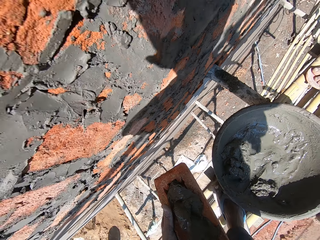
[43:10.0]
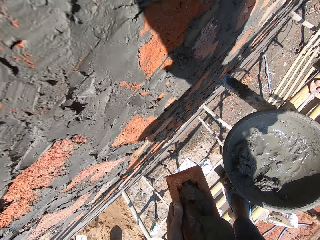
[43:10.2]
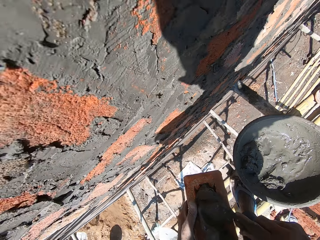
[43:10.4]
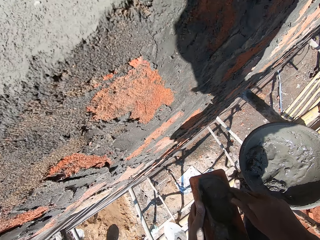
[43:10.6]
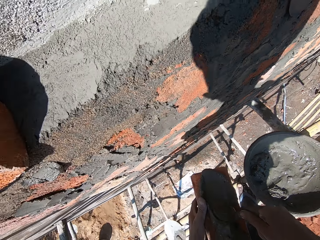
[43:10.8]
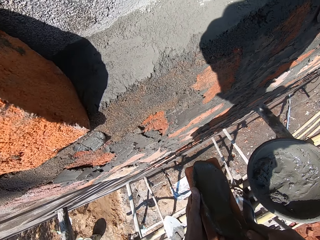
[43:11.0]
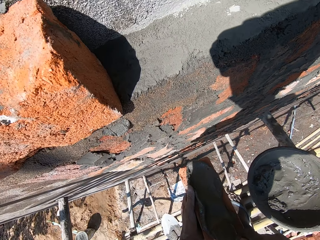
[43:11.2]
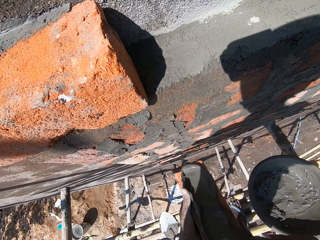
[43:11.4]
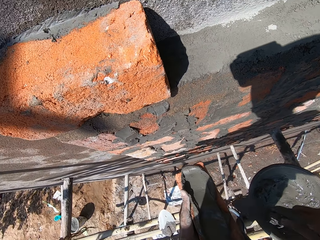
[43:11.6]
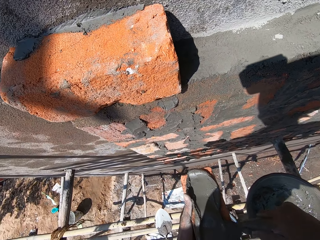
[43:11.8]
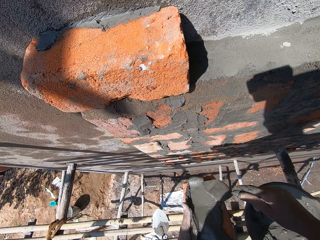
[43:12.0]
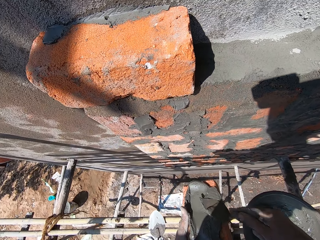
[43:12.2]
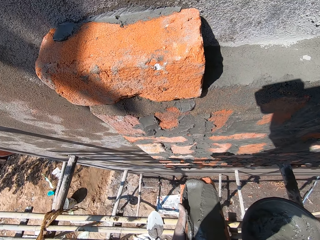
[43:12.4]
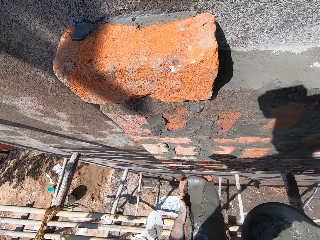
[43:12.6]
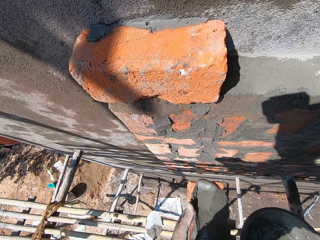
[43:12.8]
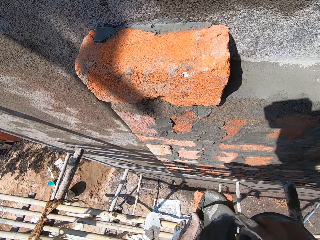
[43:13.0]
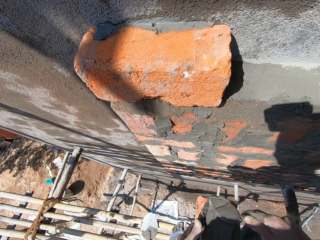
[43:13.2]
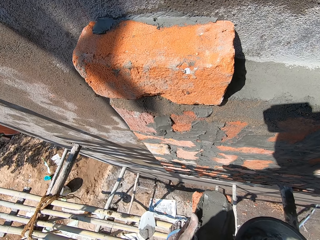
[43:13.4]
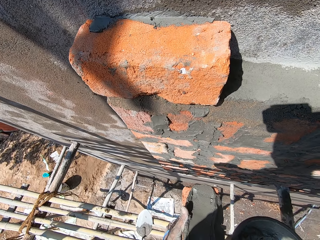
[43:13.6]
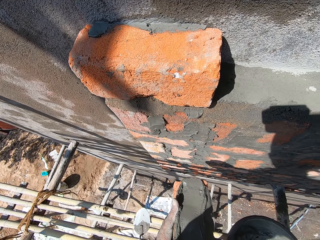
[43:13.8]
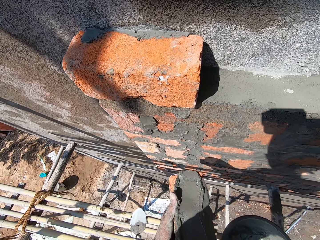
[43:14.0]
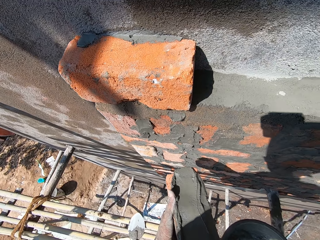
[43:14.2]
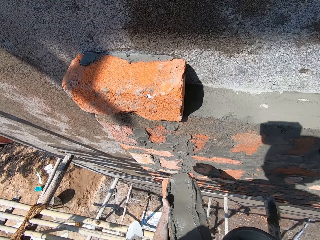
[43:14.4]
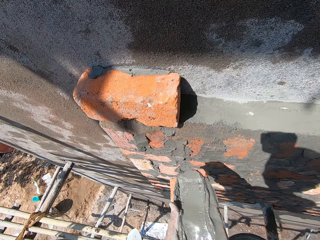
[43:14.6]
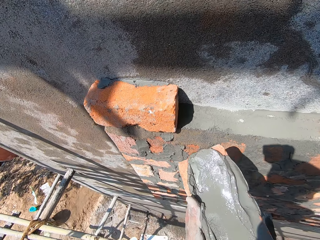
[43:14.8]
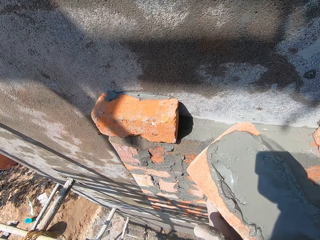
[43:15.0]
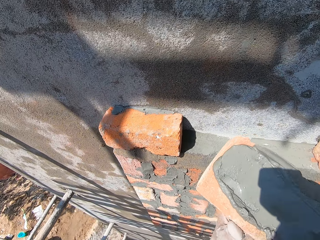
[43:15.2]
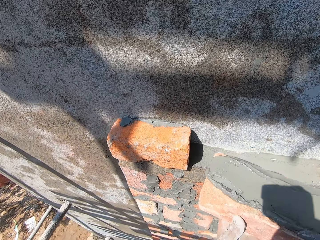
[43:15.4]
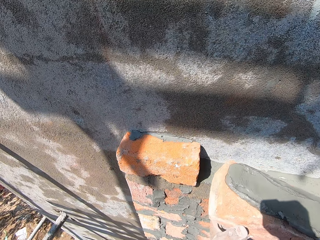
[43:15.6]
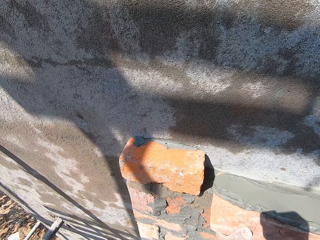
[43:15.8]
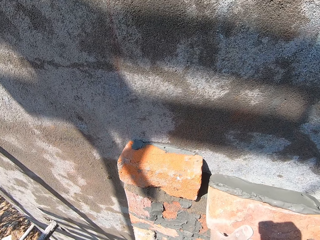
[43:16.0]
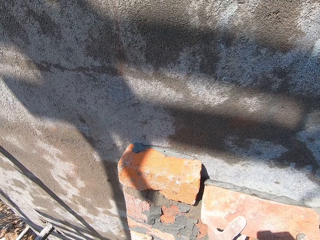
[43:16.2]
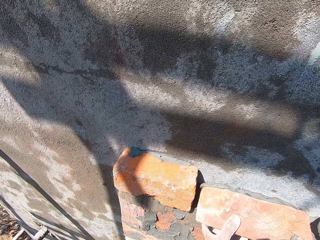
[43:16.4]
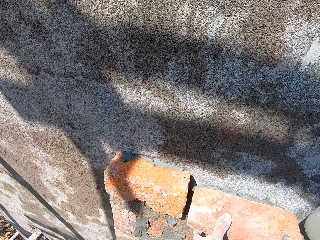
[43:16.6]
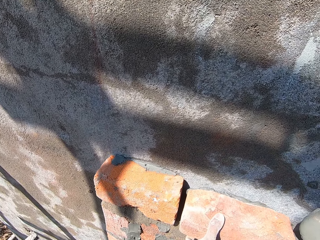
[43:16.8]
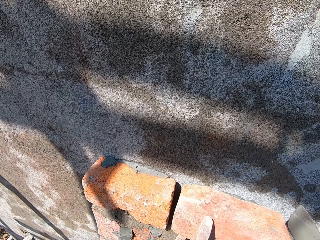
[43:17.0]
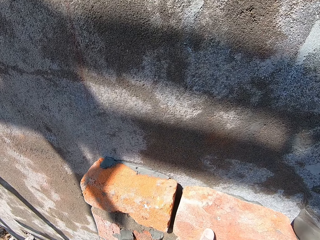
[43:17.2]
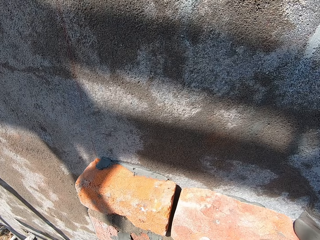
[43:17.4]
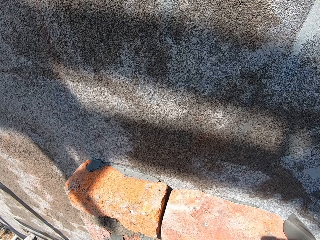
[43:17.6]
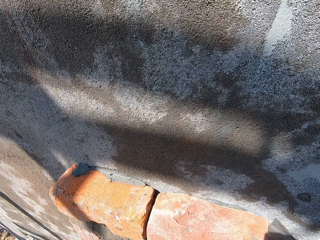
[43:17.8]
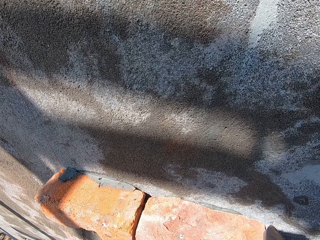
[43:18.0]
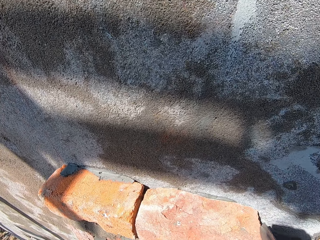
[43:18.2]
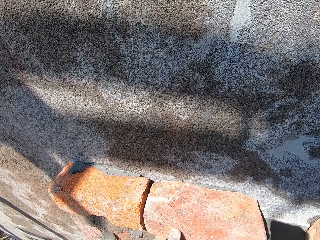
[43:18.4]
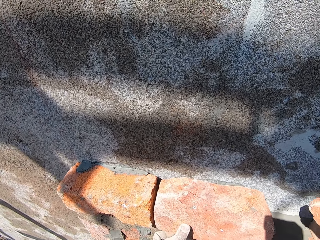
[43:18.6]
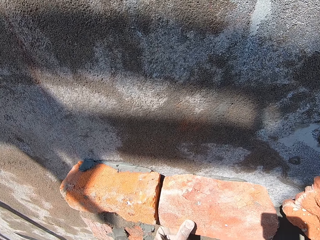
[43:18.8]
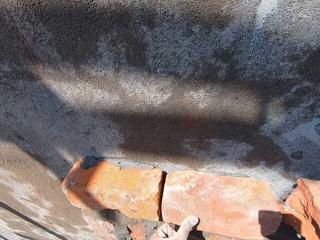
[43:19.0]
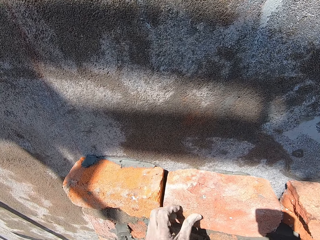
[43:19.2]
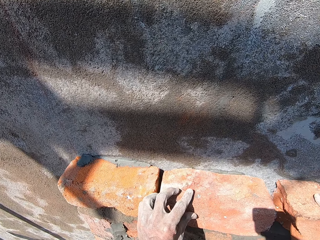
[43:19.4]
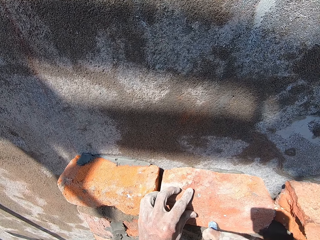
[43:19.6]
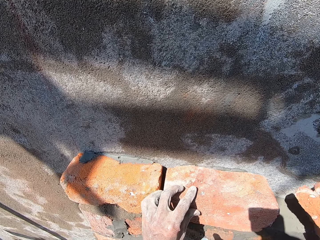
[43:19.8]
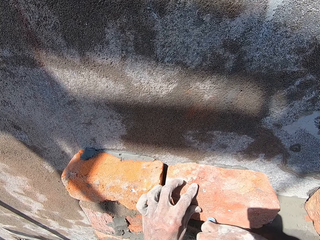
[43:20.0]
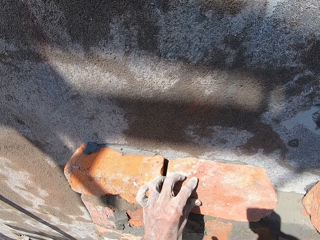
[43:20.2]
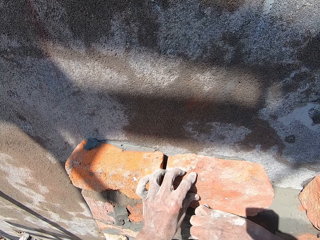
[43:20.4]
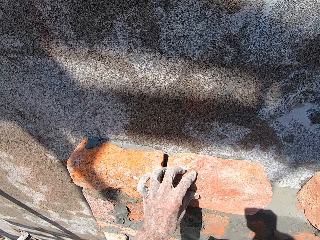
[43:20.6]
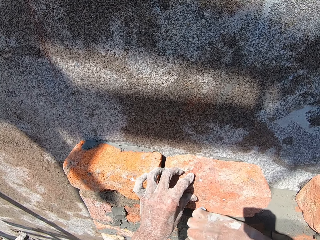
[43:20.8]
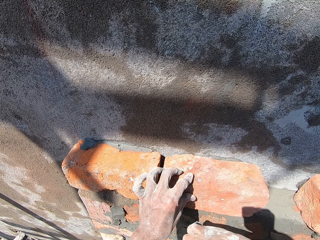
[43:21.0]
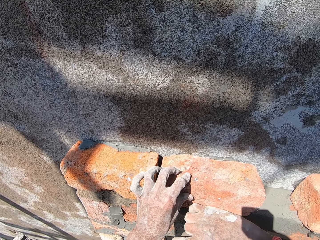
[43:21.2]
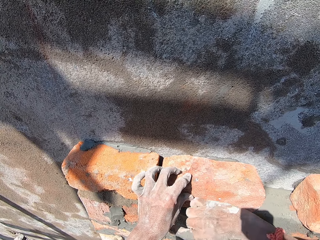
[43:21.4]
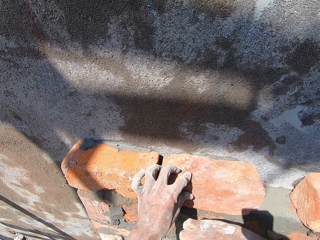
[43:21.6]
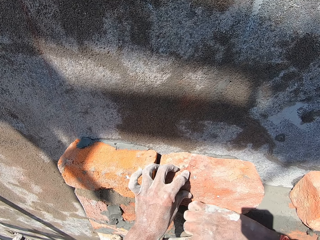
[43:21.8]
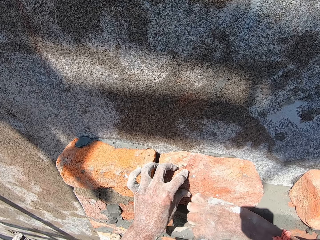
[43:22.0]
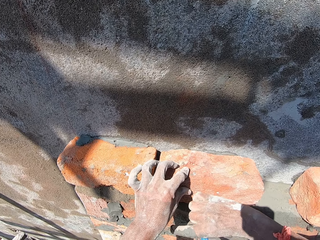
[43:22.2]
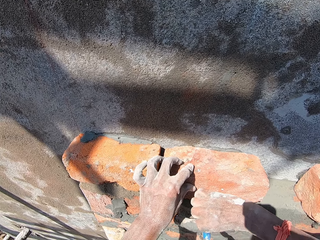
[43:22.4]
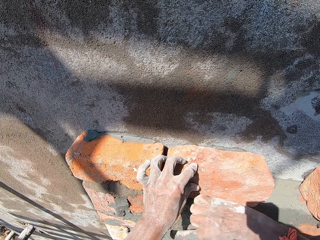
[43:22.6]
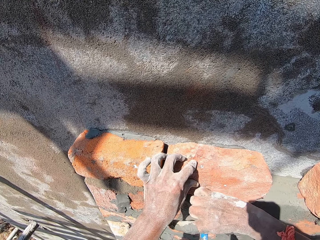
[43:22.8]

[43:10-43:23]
The camera wearer smoothens the mixed cement on the brick in his left hand with the trowel in his right hand. He holds the brick with both hands. He plasters the brick on the wall with both hands. He hits the brick on the wall with the handle of the trowel in his right hand.

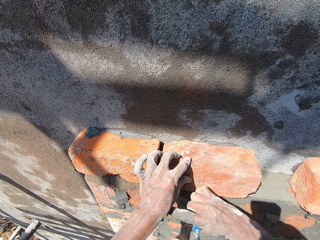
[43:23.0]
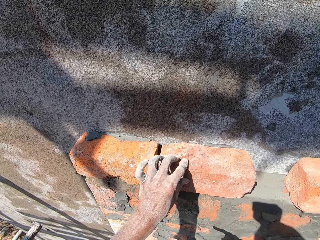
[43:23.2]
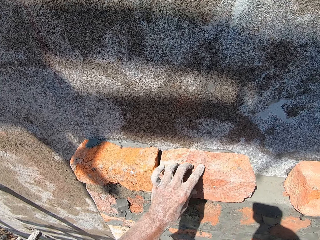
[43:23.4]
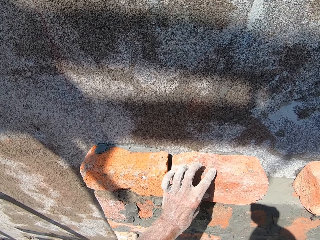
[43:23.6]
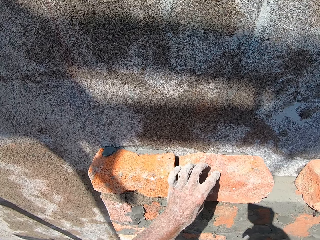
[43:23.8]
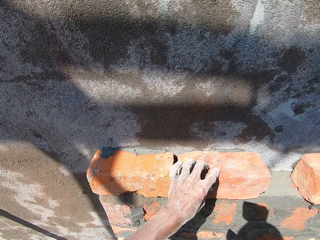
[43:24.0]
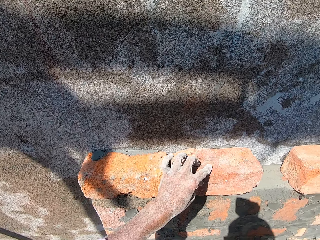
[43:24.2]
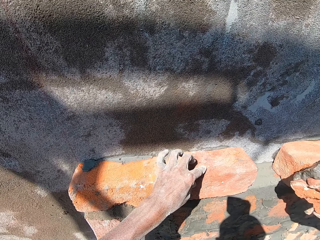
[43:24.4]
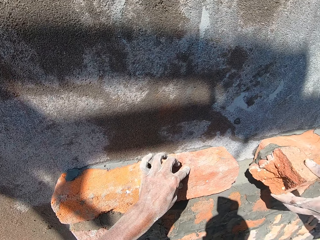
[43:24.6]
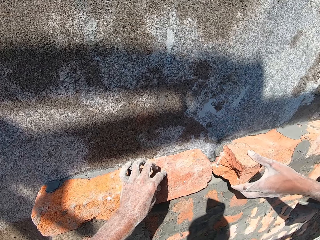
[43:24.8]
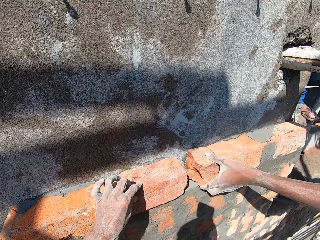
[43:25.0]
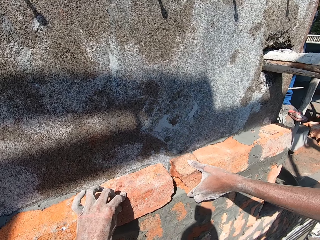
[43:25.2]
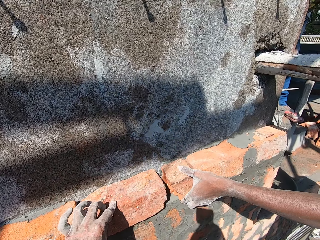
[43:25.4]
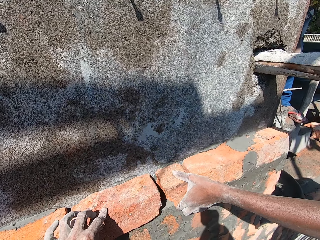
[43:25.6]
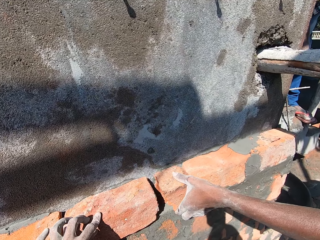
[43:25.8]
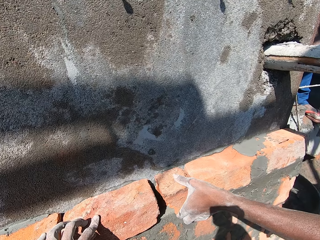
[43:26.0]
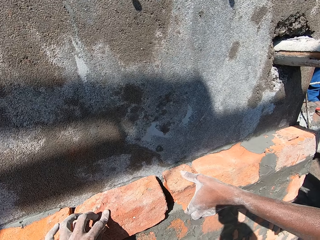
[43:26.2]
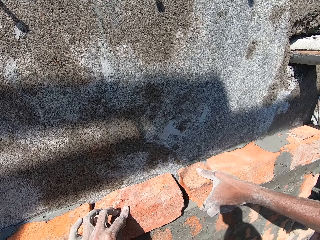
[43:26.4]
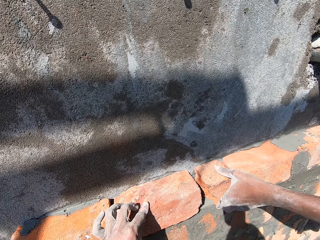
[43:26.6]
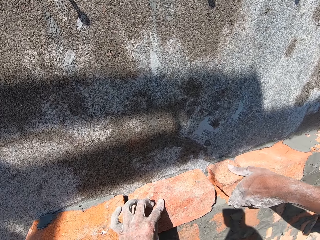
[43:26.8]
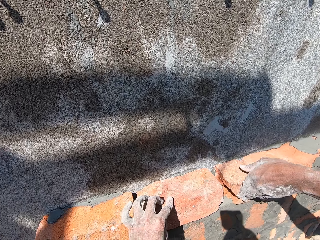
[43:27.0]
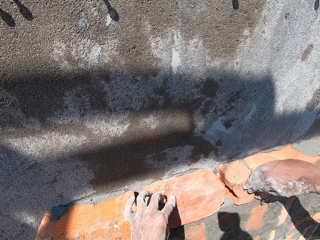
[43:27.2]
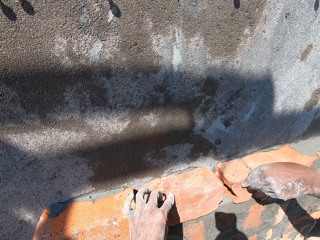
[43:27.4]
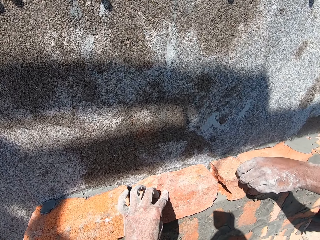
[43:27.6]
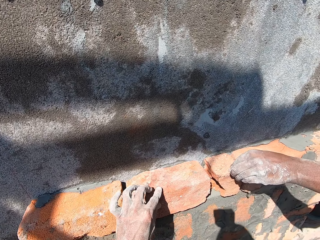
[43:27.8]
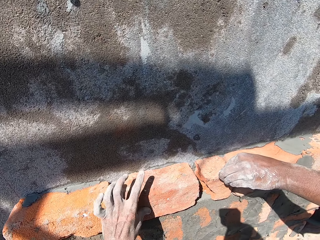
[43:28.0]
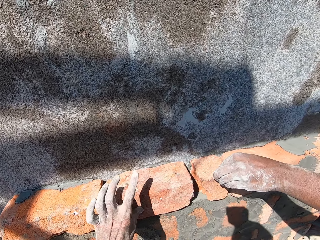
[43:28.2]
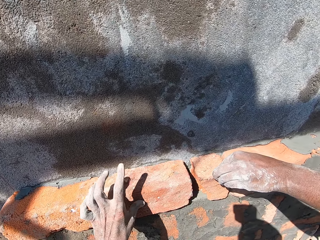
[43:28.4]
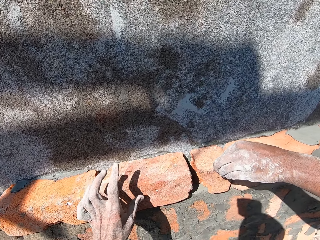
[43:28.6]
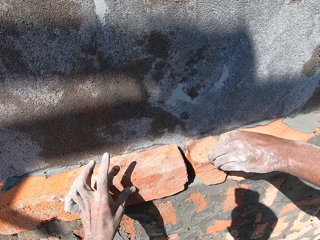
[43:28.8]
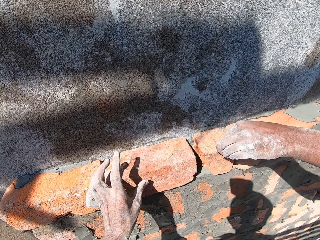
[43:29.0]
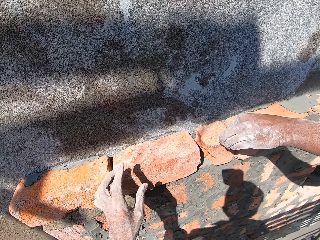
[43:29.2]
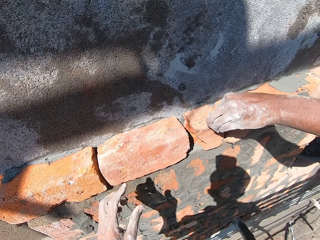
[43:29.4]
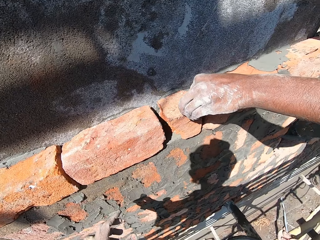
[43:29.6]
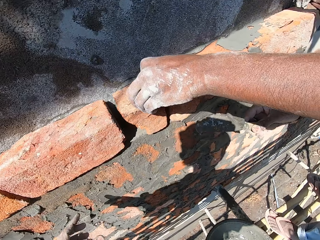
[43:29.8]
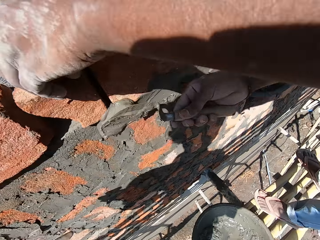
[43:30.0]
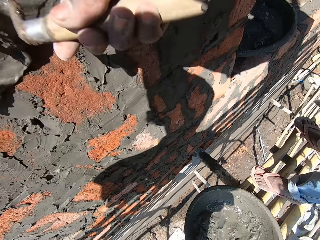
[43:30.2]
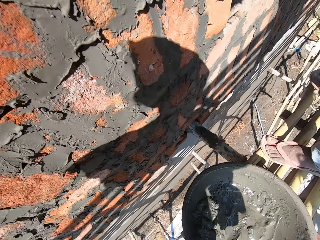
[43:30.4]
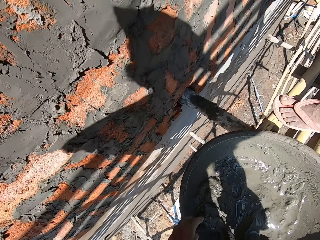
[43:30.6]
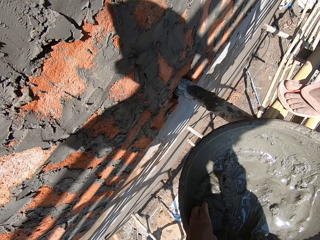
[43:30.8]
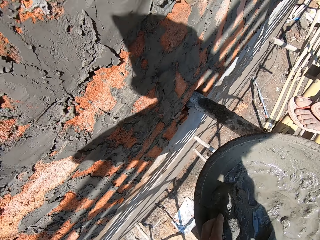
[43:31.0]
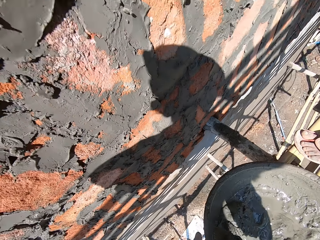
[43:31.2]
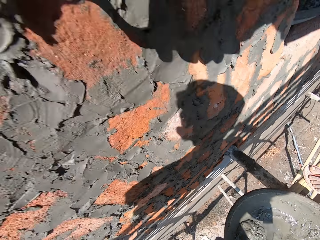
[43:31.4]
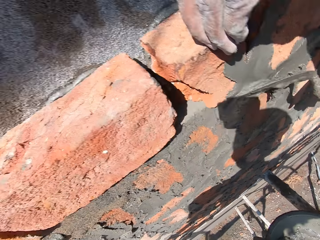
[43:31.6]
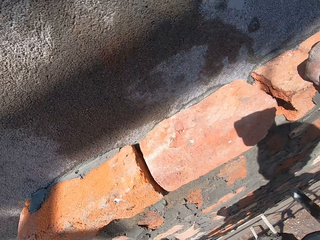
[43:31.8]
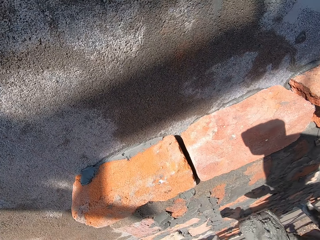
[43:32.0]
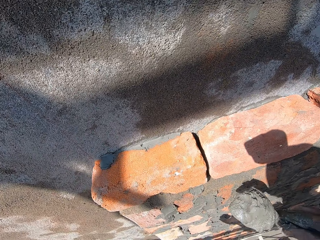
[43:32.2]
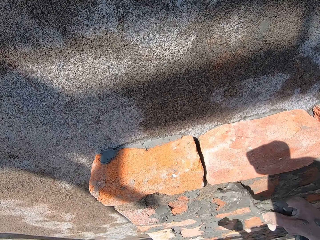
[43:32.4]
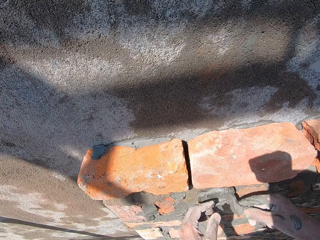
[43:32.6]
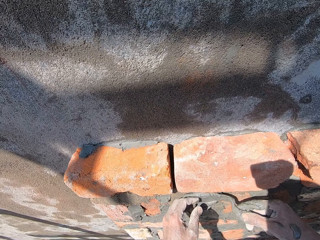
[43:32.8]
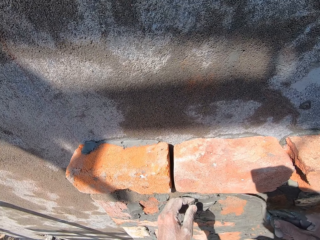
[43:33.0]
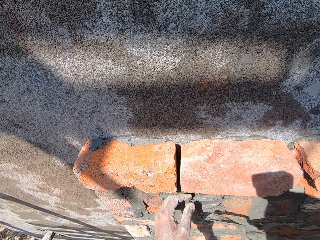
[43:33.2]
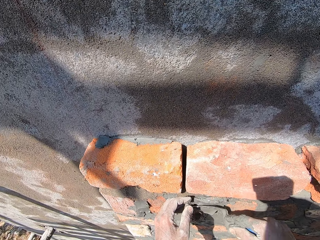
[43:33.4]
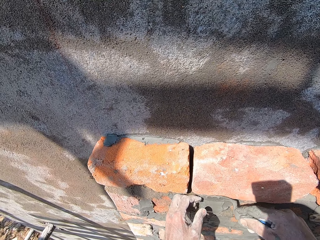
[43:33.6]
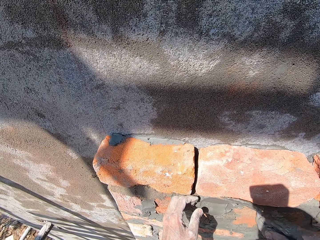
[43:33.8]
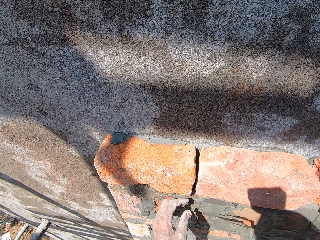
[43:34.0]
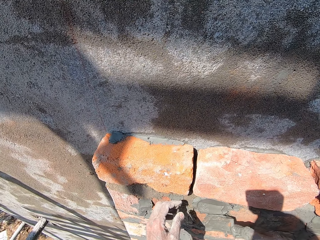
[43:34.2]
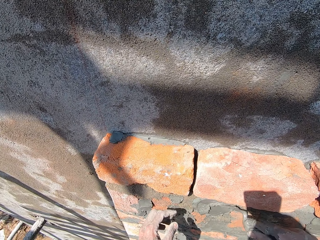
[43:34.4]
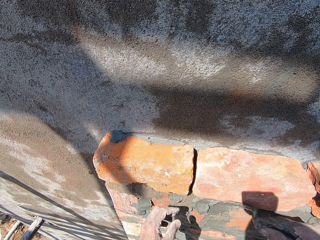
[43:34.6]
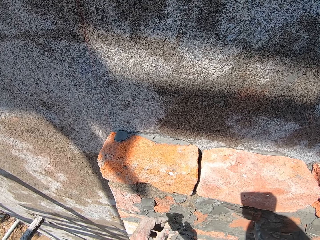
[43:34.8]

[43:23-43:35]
The camera wearer examines the brick on the wall with his left hand. A man plasters a brick on the wall with his left hand. The man plasters the brick on the wall with mixed cement with the trowel in his right hand. The camera wearer scoops some mixed cement from the head pan on the bamboo woods with the trowel in his right hand. He plasters the brick on the wall with the mixed cement with the trowel in his right hand.
